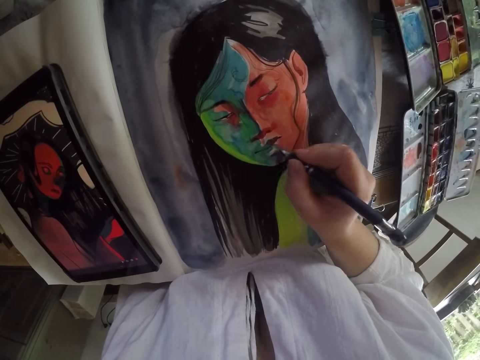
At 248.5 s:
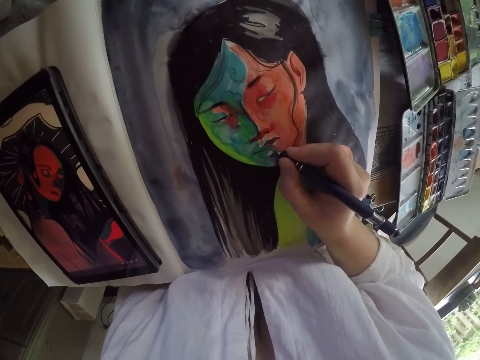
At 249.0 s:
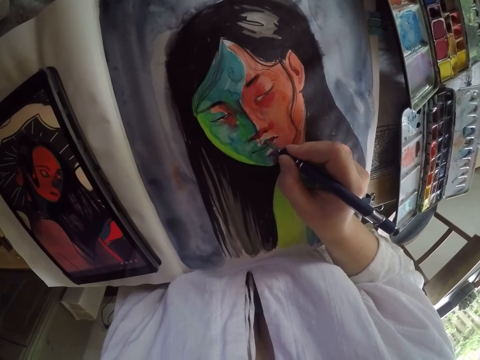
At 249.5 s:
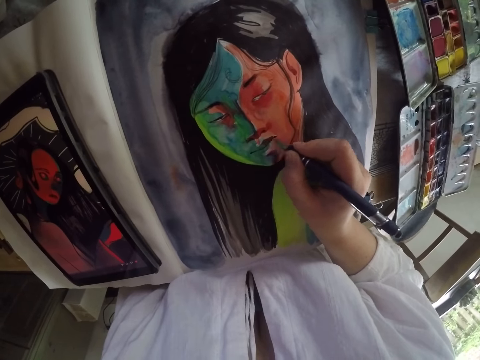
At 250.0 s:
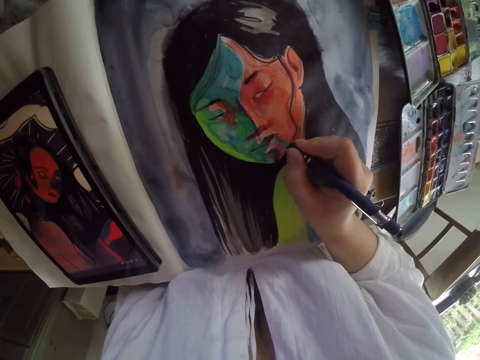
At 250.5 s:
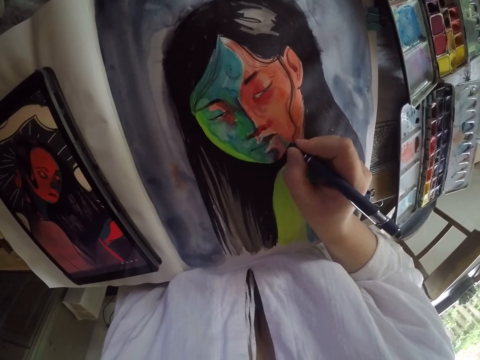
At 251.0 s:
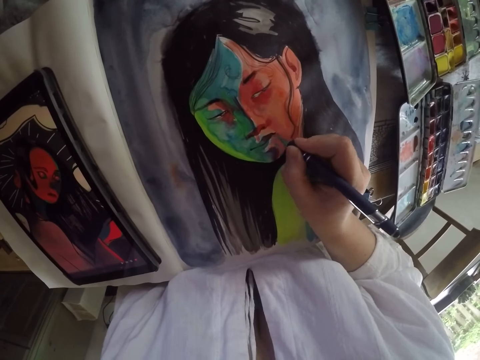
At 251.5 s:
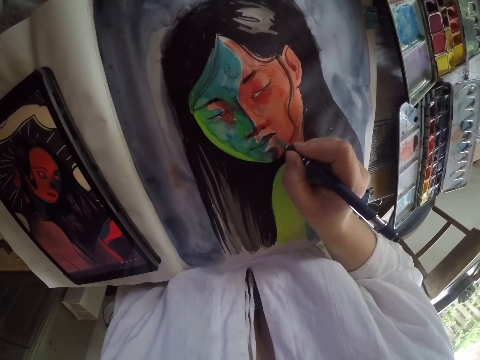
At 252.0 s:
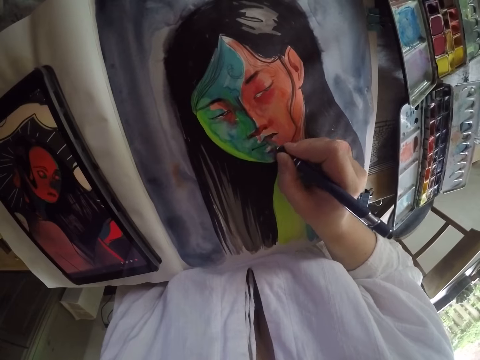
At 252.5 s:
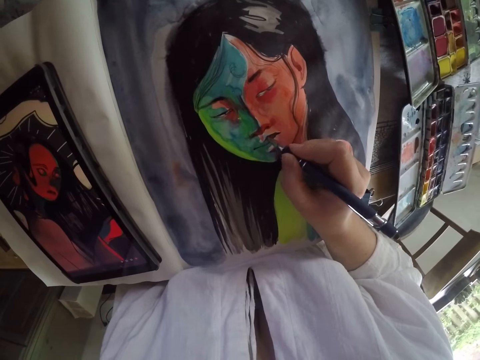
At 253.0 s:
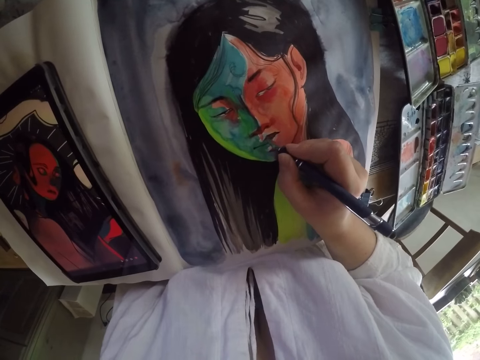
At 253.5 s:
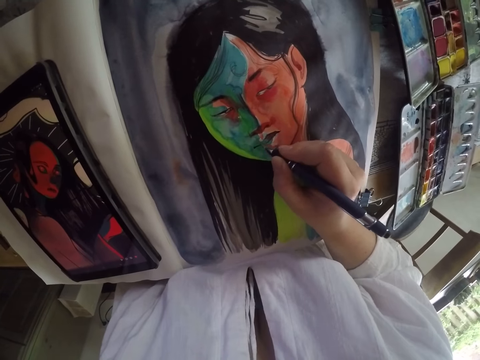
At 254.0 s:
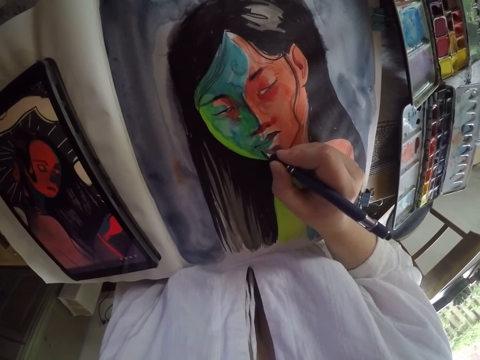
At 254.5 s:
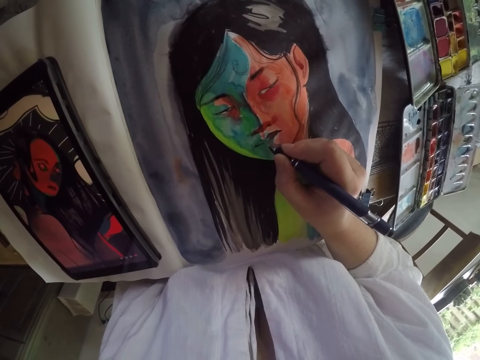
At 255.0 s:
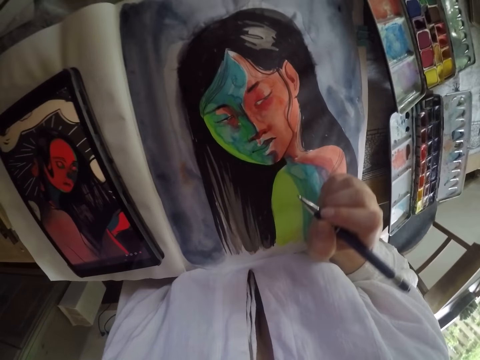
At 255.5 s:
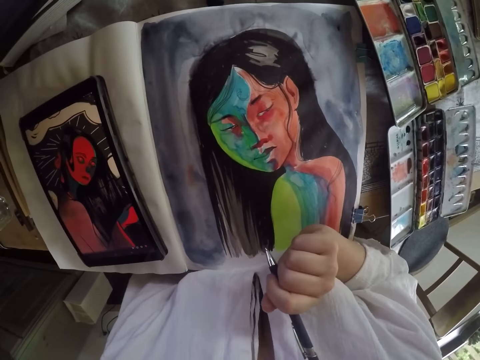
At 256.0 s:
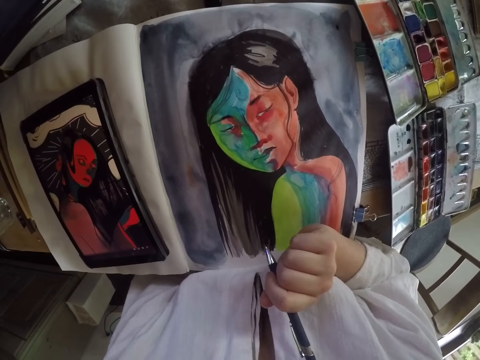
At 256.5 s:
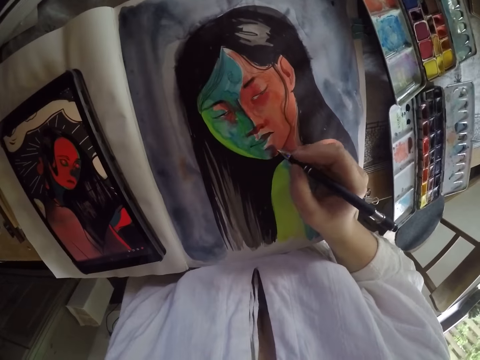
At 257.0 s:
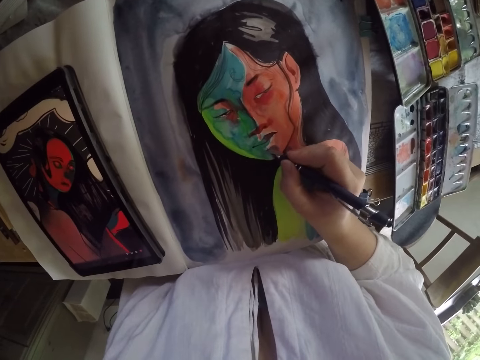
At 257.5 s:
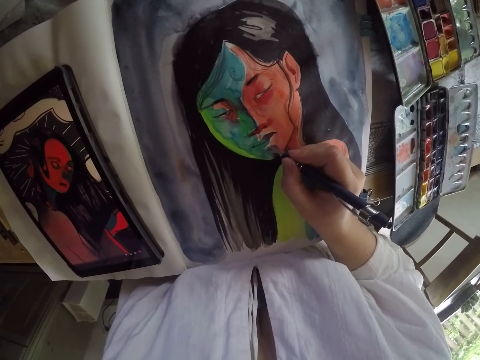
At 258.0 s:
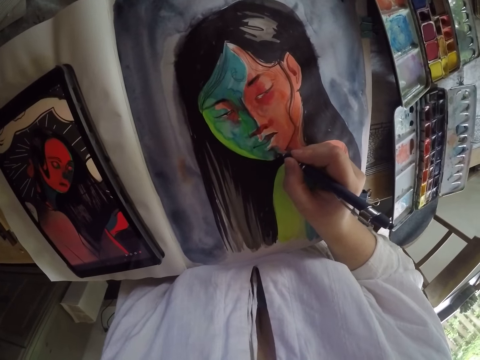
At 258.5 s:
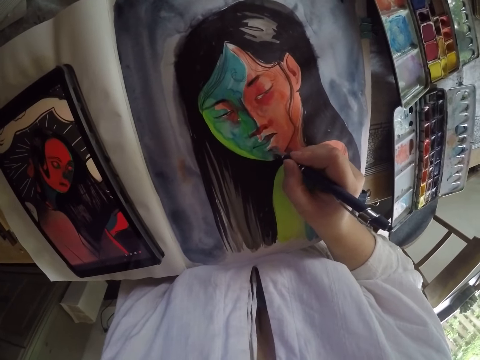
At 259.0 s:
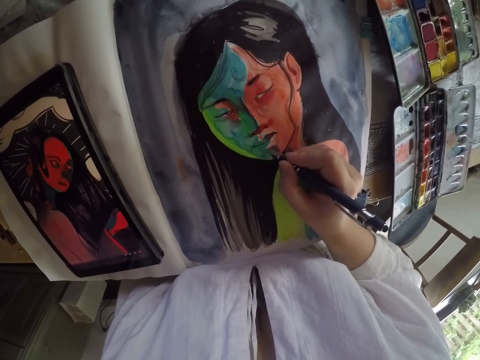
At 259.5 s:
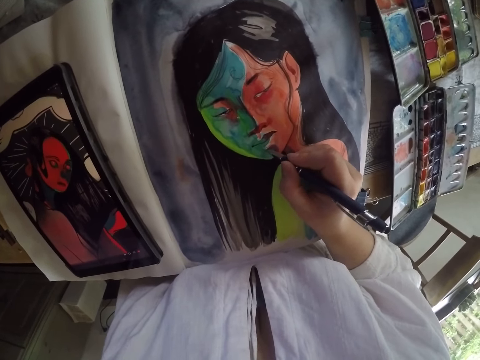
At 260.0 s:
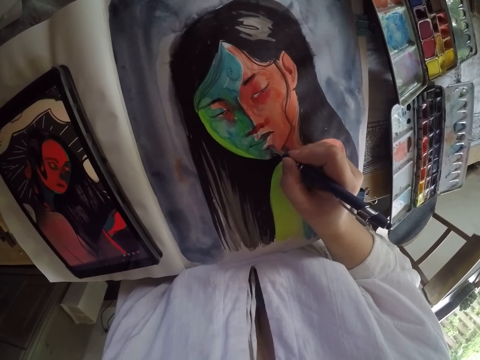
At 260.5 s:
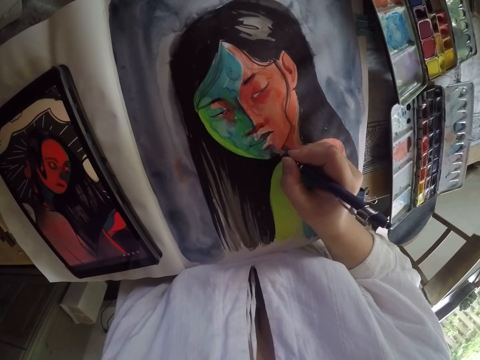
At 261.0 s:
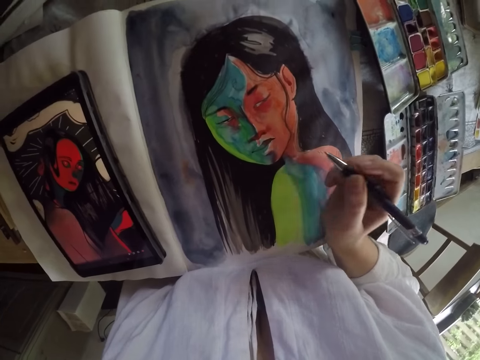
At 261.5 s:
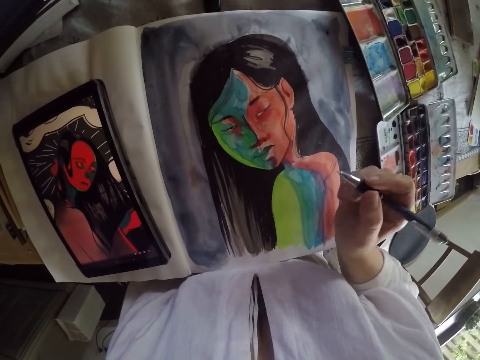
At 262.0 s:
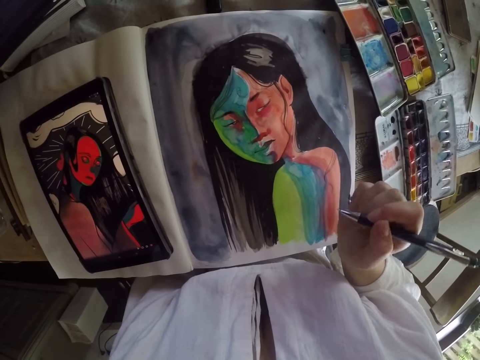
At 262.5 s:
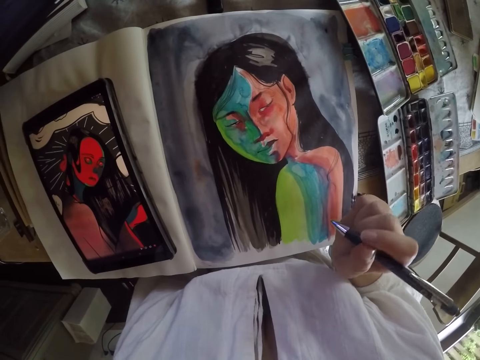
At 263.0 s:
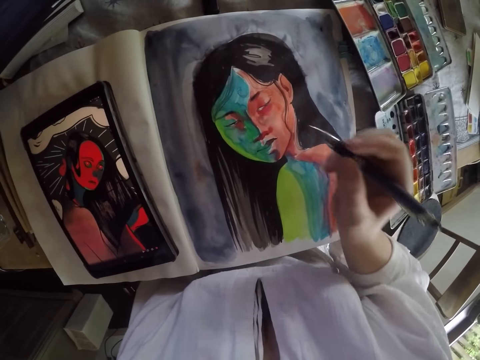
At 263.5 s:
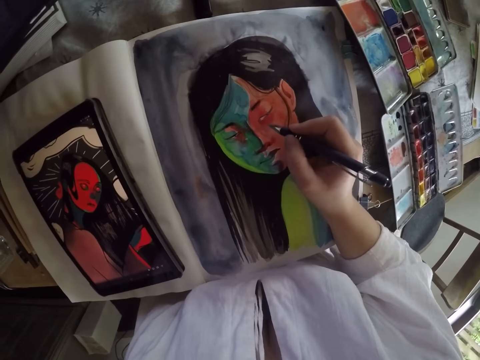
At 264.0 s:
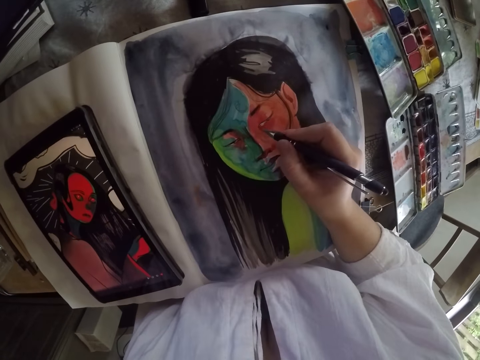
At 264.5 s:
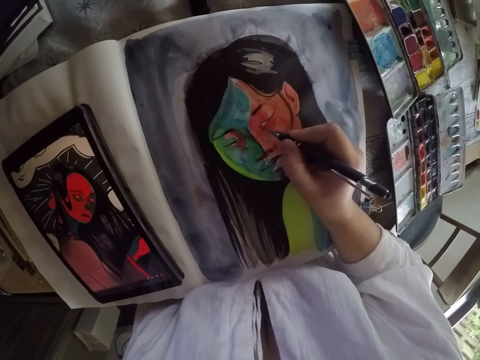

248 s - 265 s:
The camera wearer lifts the pen in her right hand from the painting. She paints the figure drawing on the book with the pen in her right hand. She lifts the pen in her right hand from the painting. She paints the figure drawing on the book with the pen in her right hand.

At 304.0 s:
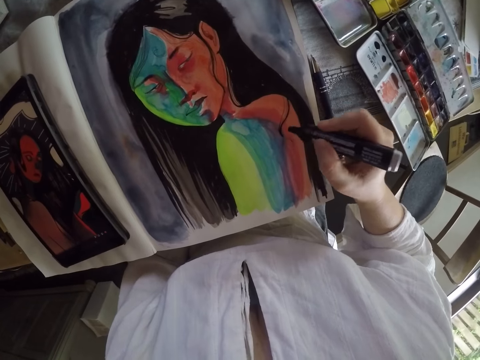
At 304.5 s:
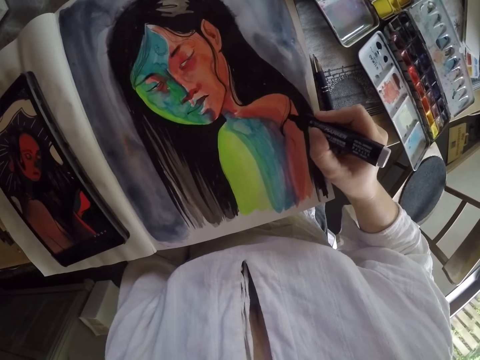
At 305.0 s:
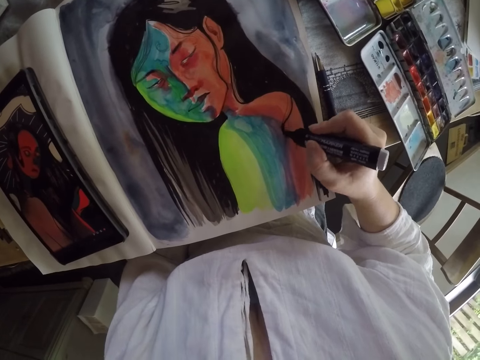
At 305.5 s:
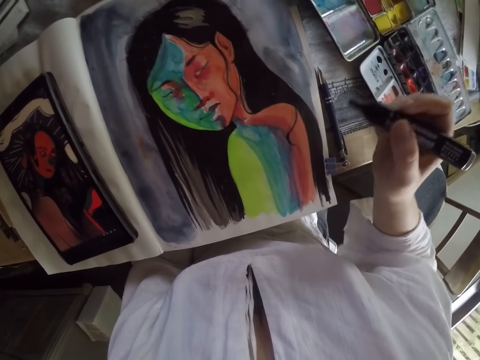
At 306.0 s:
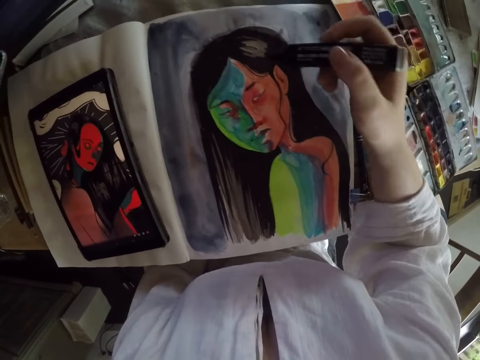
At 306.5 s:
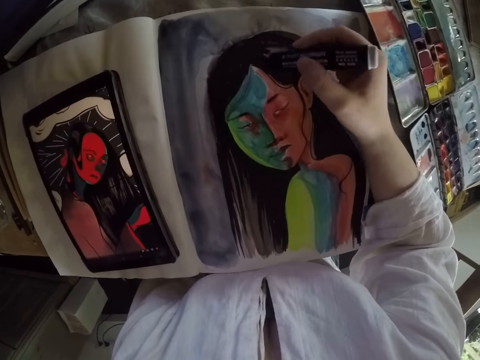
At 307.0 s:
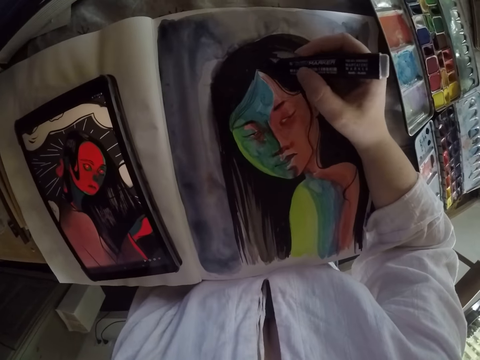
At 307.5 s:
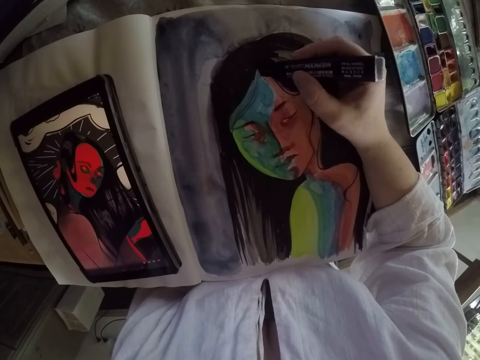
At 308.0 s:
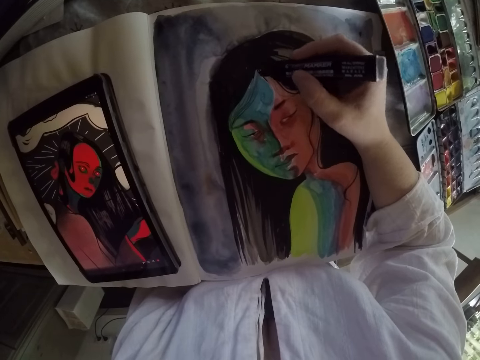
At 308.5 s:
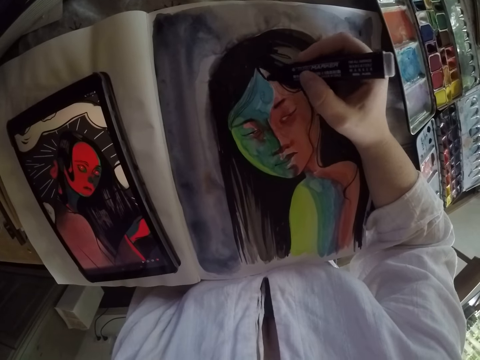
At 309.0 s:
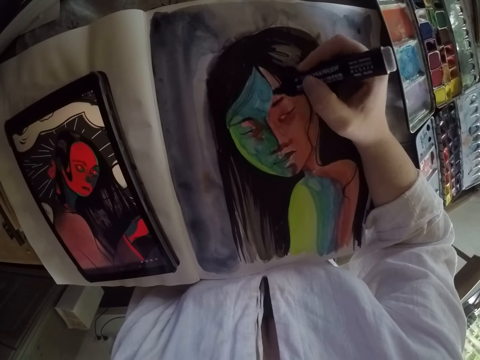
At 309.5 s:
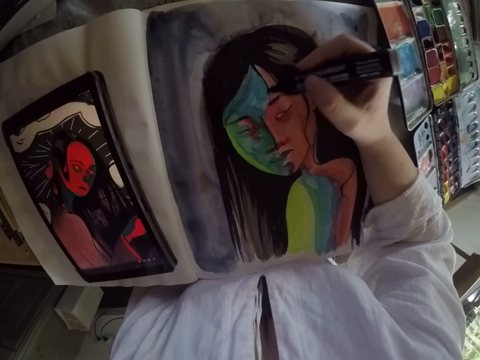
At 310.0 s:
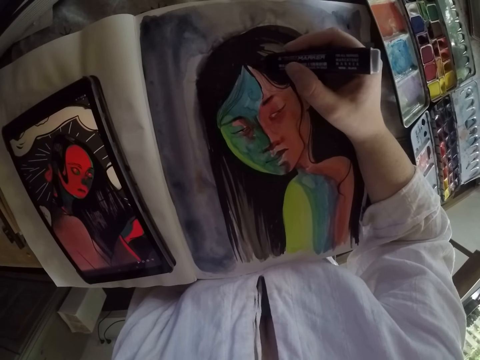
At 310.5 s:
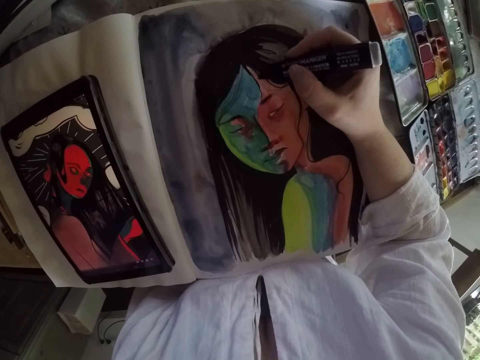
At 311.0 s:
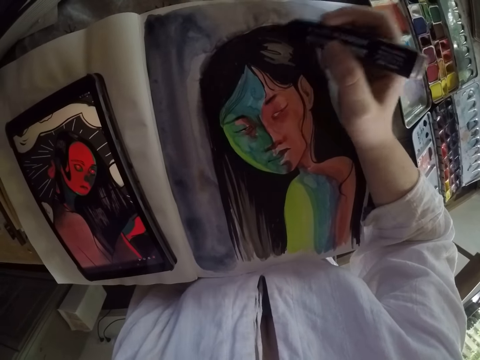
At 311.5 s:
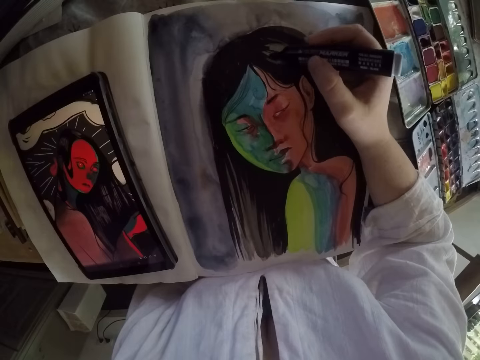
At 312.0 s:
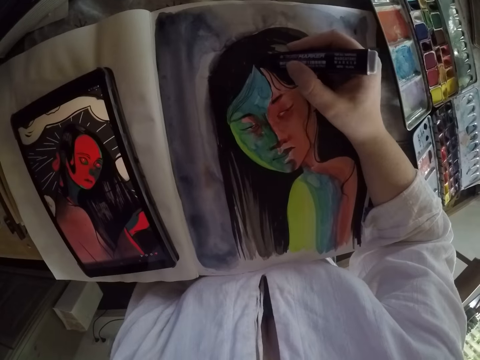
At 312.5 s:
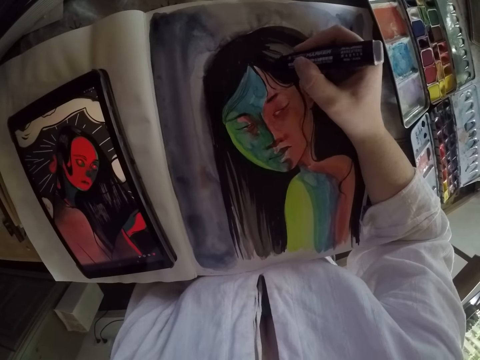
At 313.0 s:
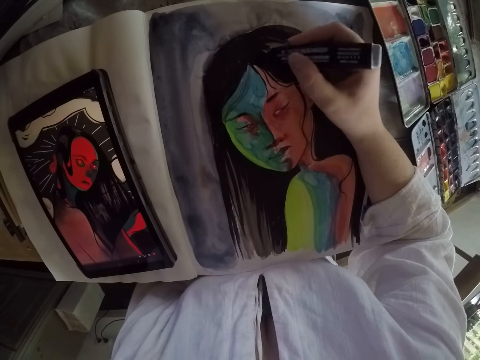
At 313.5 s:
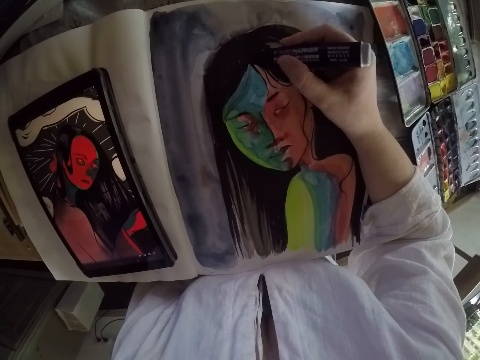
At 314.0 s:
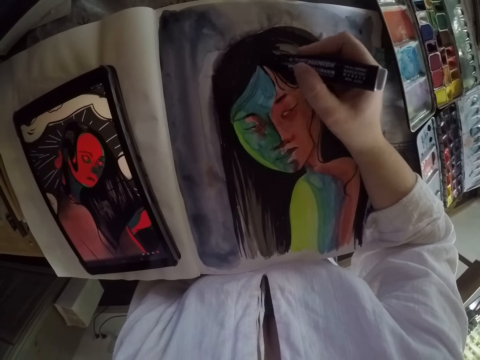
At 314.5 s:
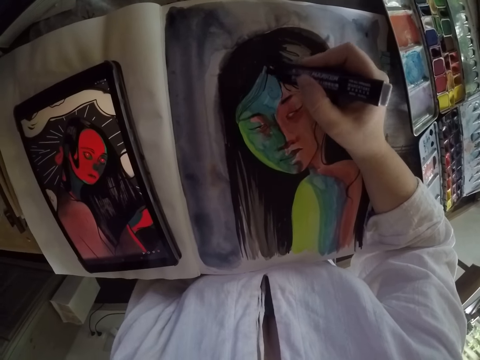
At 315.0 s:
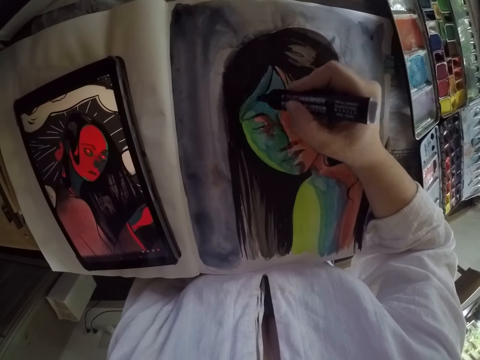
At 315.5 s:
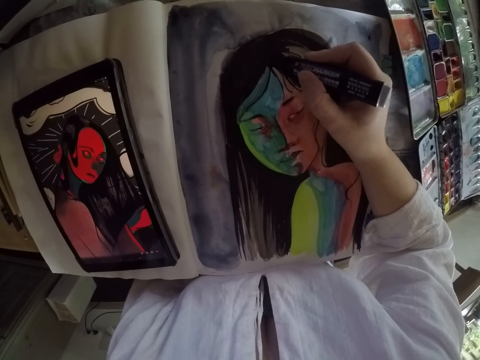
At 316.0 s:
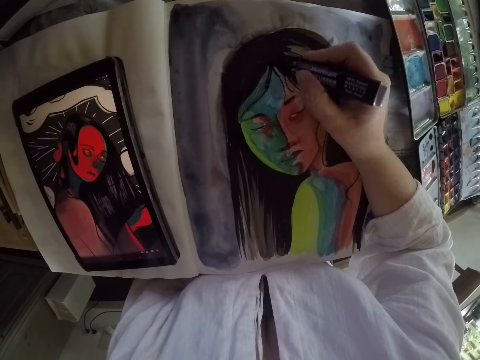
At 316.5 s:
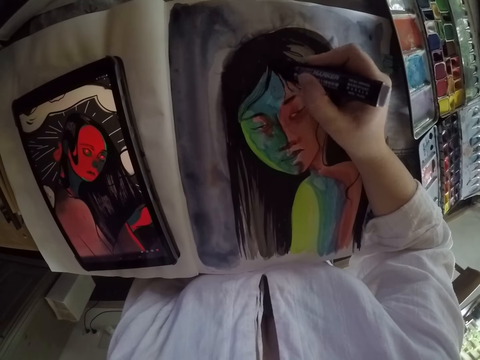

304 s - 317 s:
The camera wearer lifts the marker in her right hand away from the book. She paints the portrait painting on the book with the marker in her right hand.
